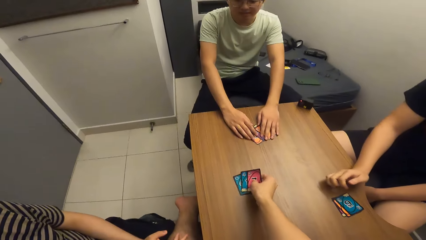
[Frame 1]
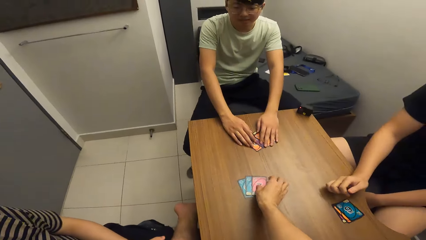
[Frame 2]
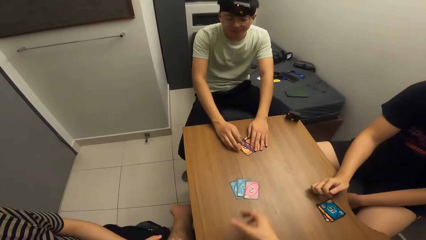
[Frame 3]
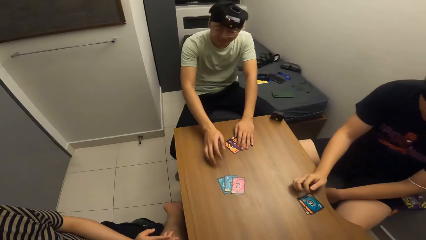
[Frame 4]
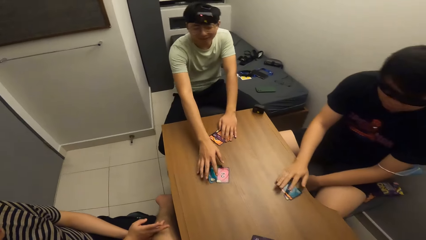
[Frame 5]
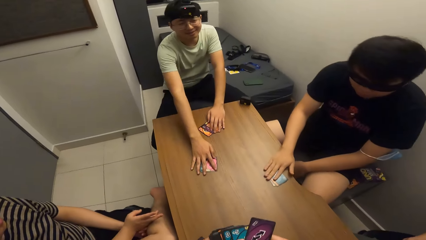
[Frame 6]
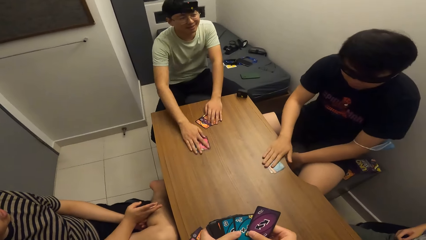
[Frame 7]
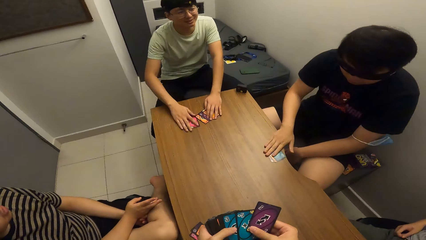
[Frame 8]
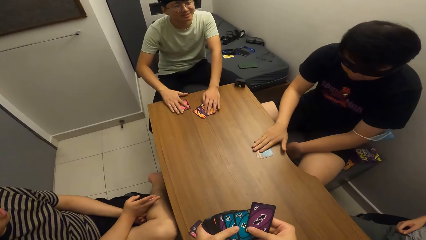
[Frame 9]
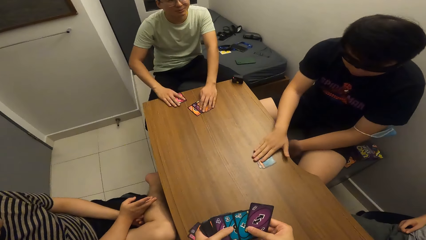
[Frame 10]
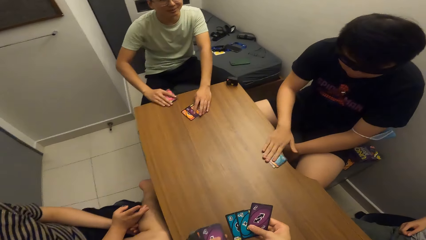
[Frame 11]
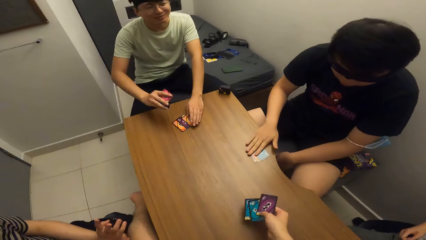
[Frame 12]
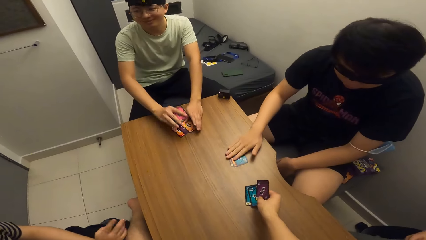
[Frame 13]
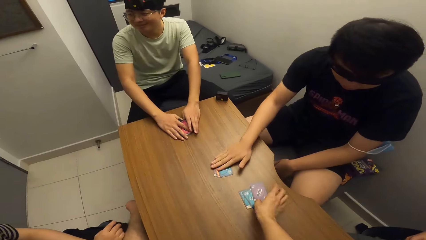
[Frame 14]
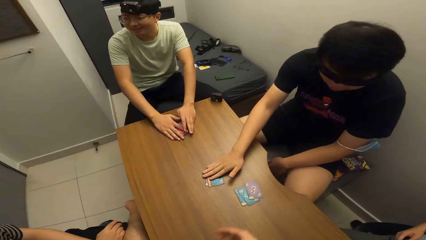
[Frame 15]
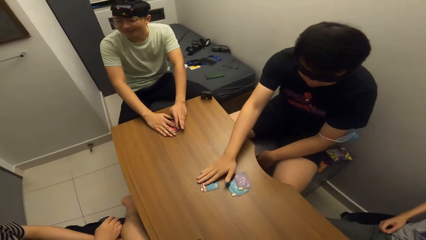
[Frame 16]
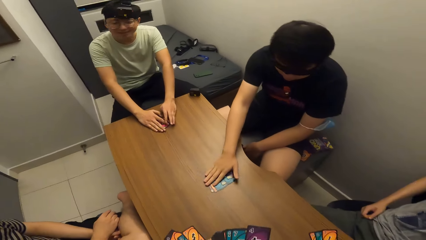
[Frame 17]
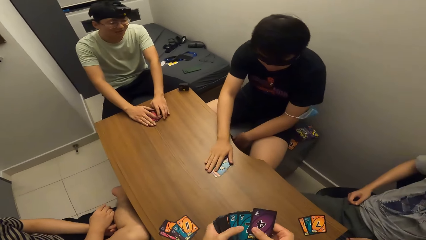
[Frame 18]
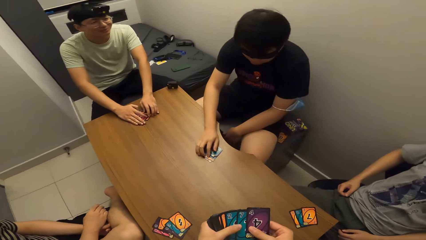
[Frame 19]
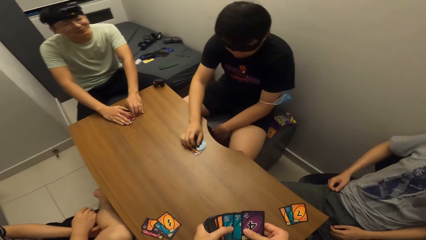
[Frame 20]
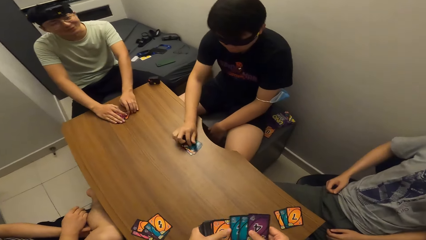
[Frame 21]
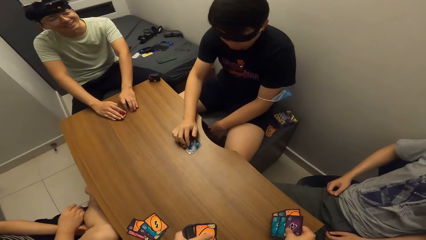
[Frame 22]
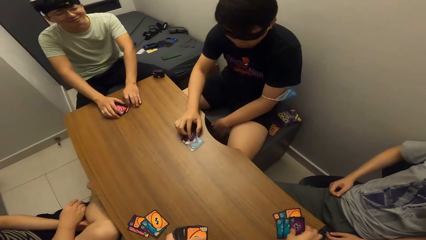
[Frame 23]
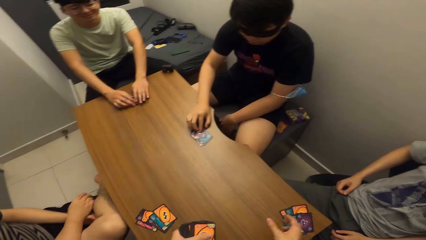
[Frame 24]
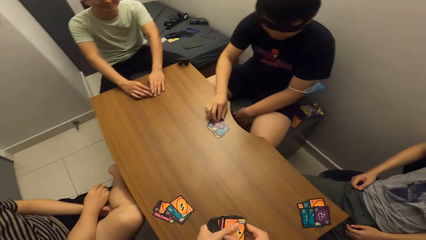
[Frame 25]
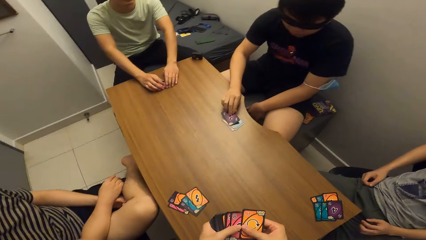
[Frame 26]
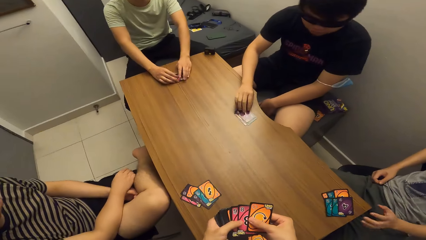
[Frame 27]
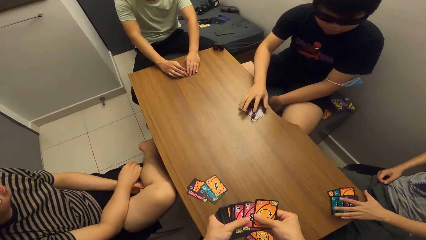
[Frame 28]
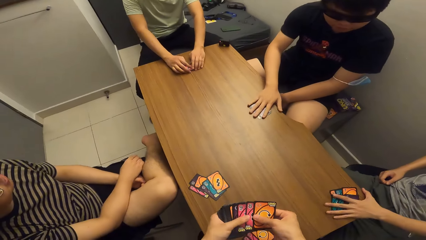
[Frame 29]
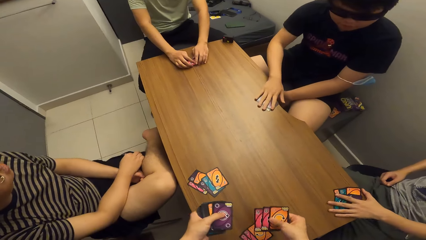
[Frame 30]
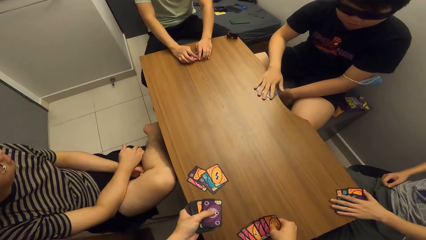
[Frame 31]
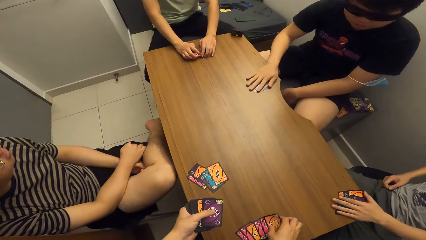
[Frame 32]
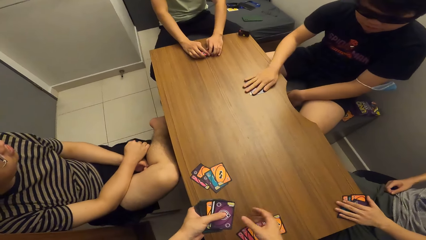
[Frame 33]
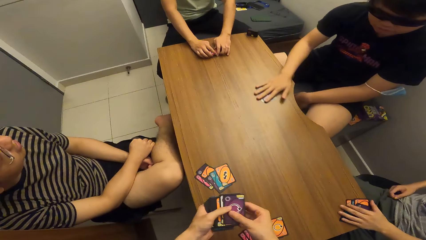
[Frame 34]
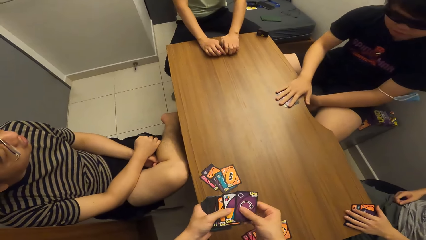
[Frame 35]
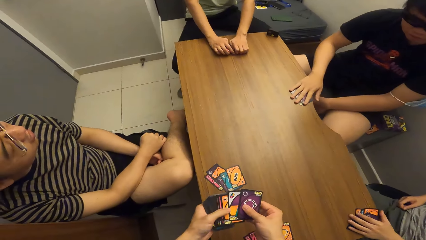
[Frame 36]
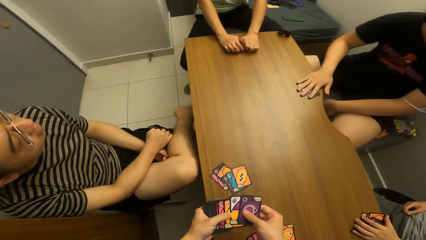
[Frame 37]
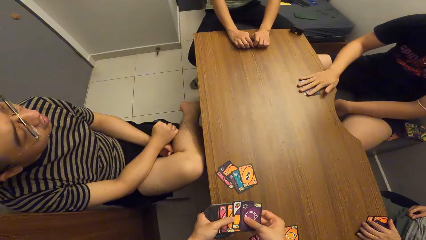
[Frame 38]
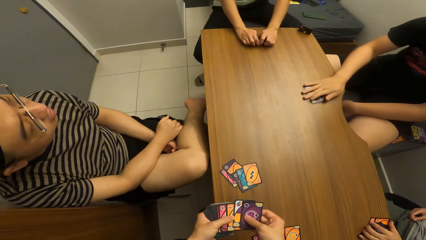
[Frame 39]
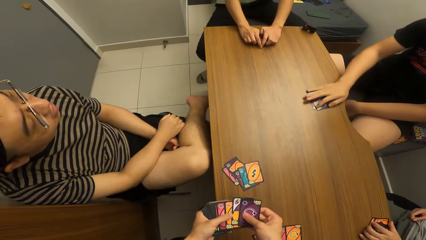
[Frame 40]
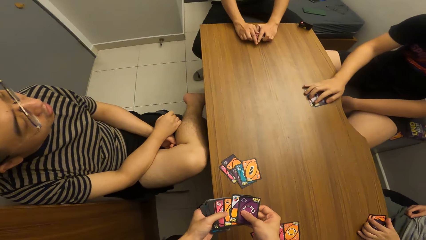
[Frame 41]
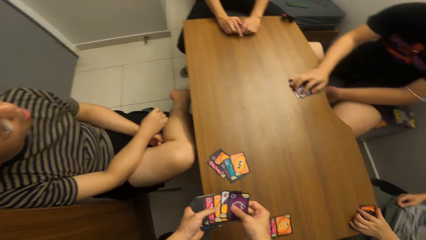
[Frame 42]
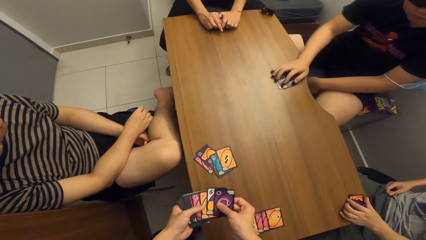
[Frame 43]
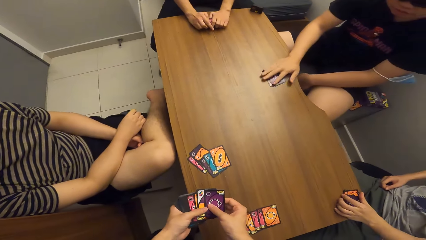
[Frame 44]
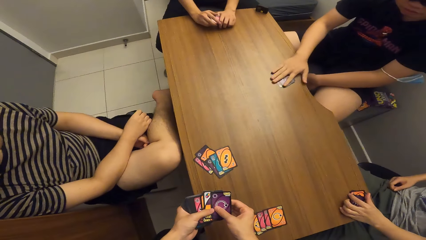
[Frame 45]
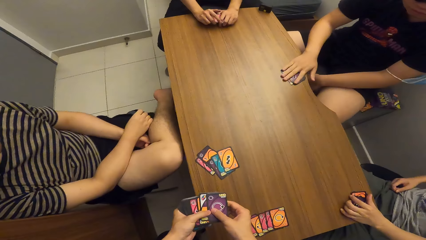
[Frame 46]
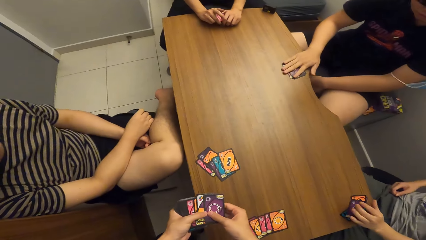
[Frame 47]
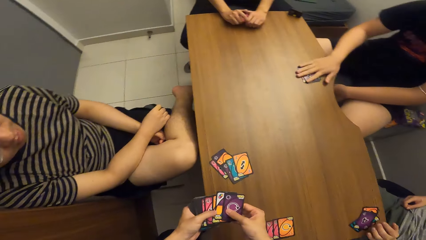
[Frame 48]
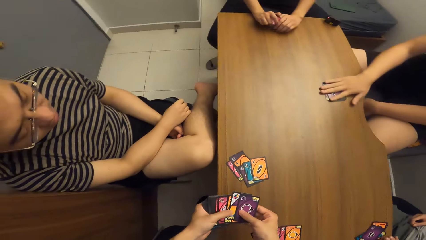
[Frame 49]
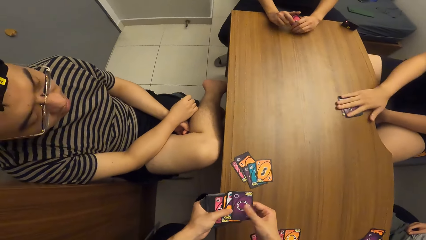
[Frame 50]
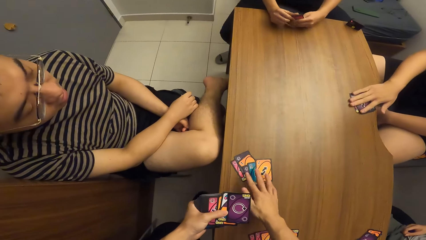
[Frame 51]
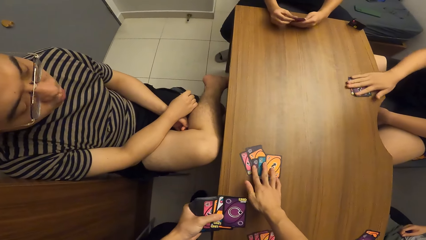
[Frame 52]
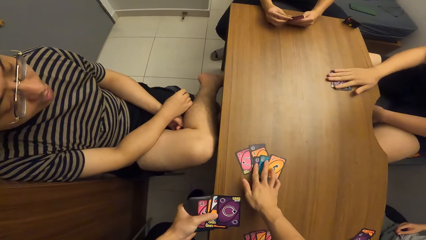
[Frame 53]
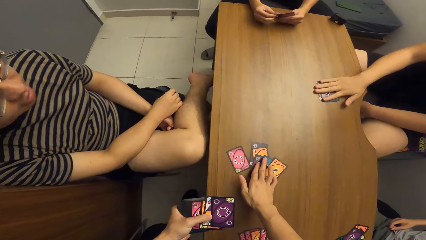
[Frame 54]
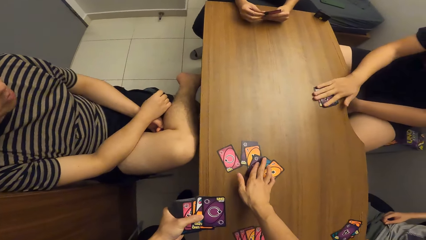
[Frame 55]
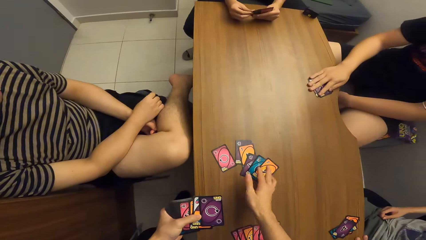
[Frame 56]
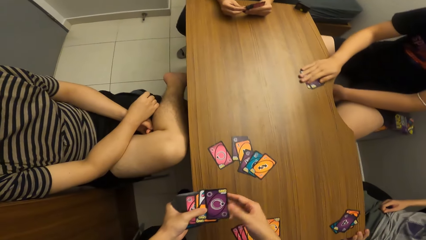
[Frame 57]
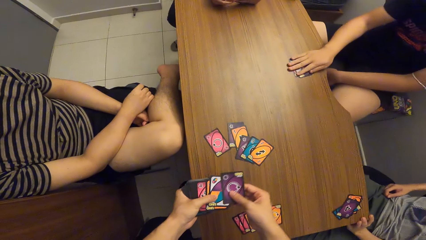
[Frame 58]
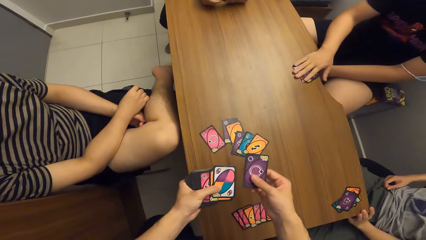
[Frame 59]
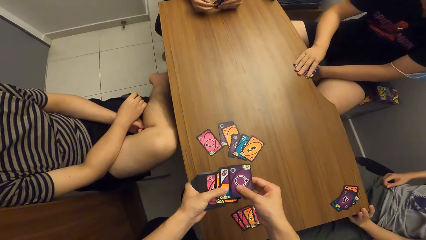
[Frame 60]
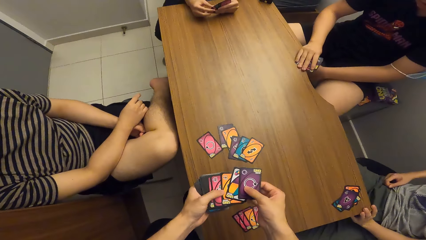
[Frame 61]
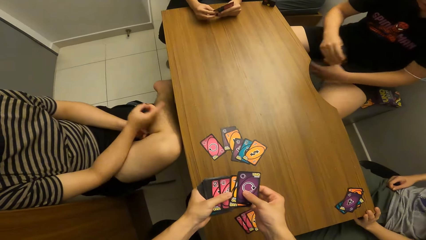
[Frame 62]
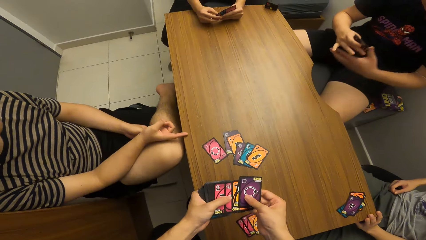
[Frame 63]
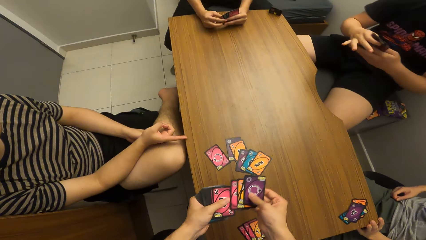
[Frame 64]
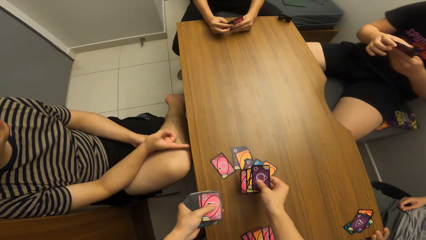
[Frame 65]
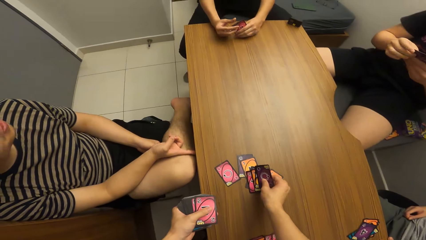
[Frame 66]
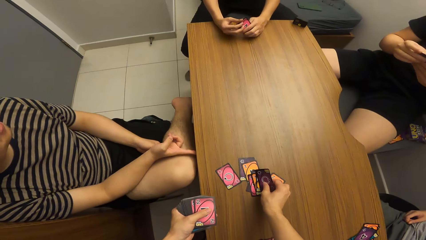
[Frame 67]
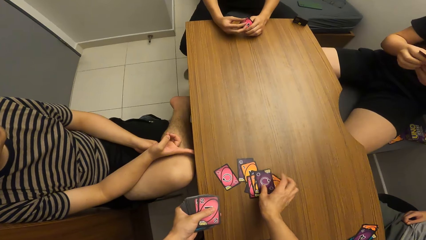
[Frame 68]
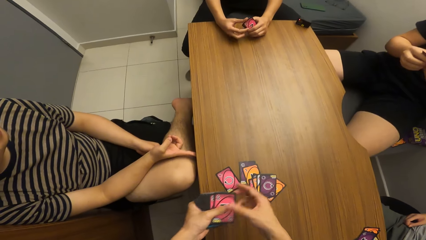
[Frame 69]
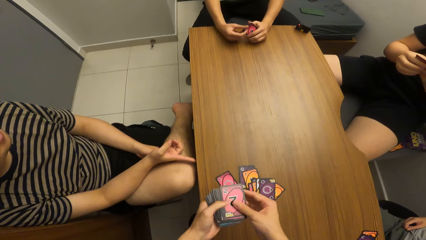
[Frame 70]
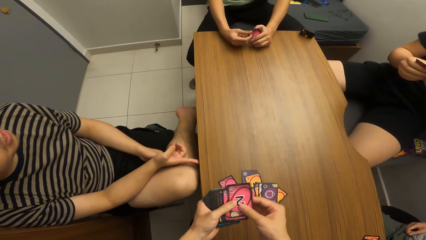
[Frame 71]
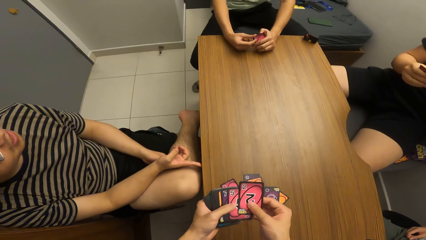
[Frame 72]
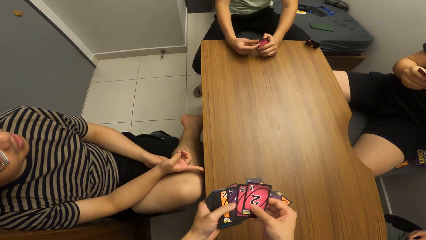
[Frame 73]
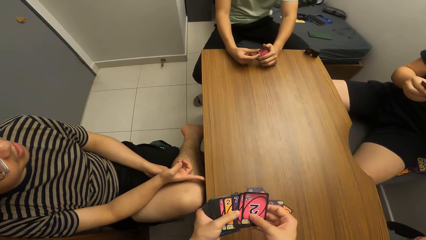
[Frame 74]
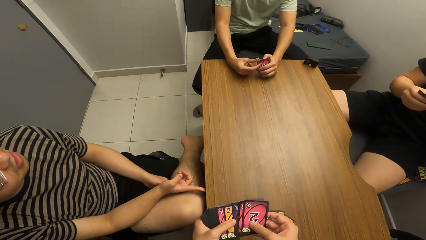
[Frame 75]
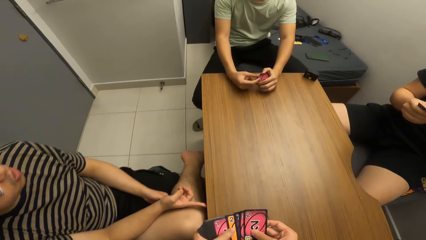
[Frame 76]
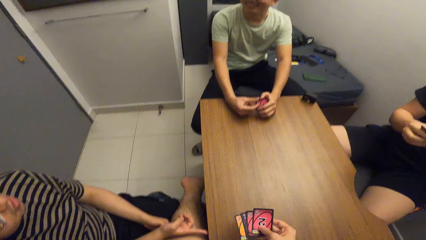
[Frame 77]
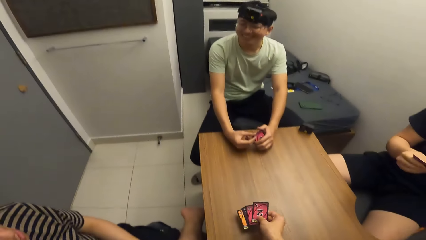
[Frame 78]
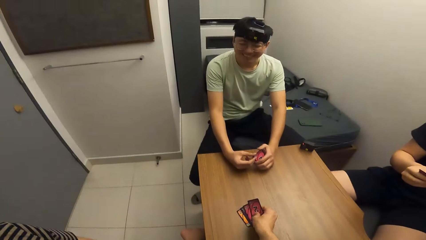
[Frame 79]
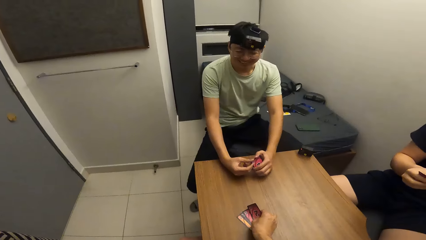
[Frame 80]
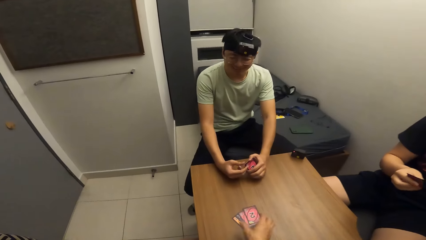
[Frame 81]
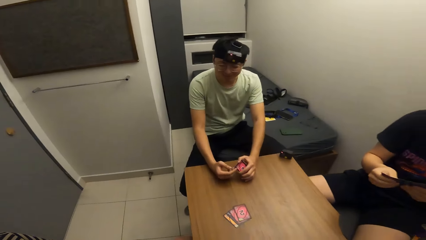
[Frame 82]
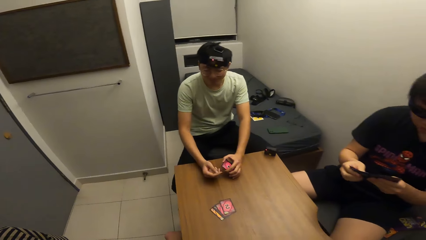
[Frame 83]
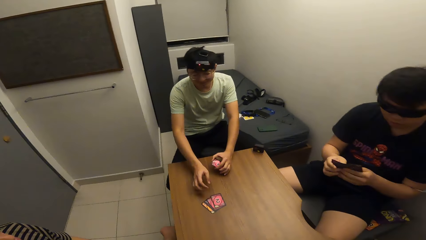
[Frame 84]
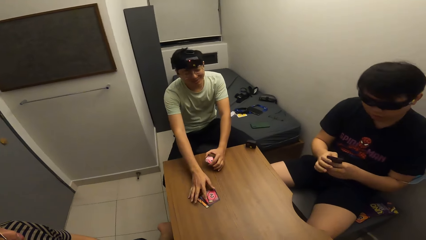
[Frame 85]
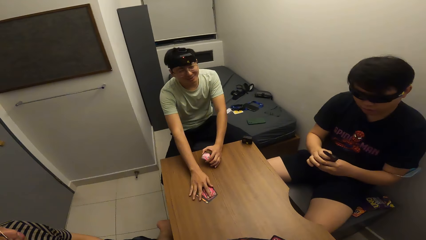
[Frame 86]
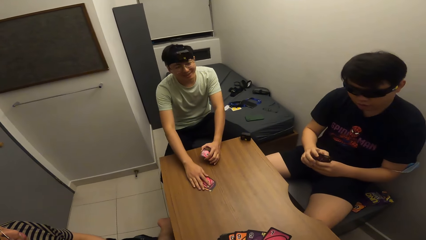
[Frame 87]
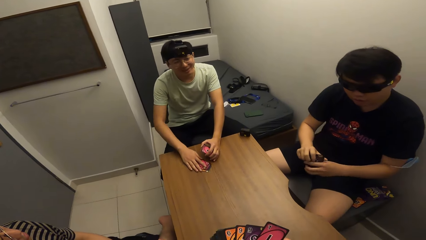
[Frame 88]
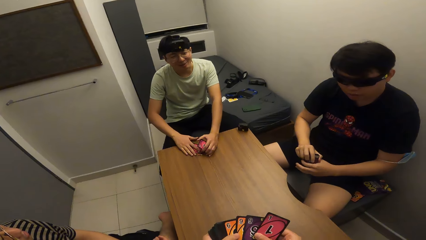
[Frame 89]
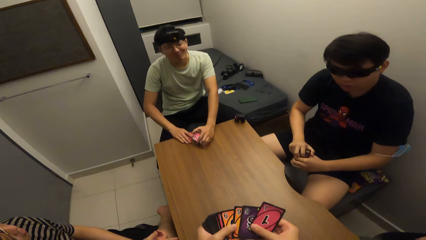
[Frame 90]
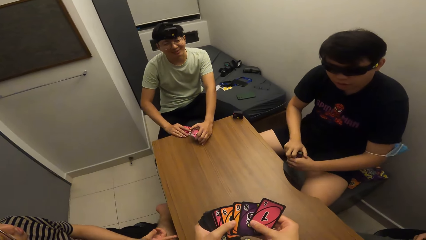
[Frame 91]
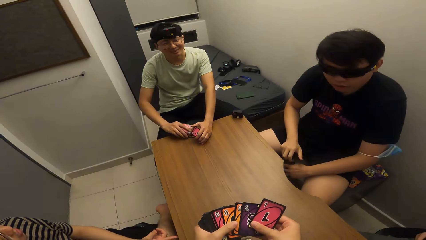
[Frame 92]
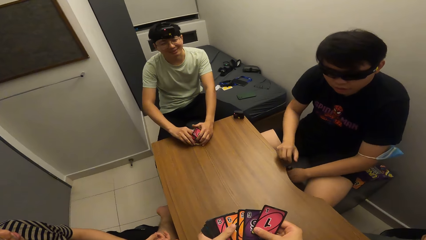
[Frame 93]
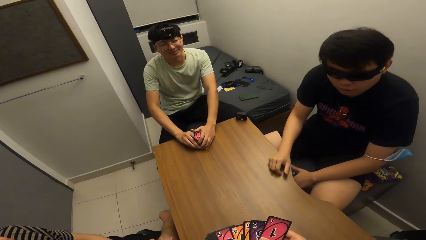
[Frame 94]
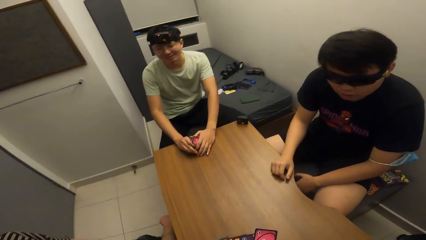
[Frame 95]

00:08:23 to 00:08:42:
The camera wearer shares the playing cards with his right hand. A man adjusts the playing cards on the table with his right hand and pulls cards. Another man rubs the playing cards on the table with his right hand and spins cards on the table. The camera wearer shares the playing cards with his right hand. He shares the playing cards with his right hand again. A third man adjusts the playing cards on the table with his right hand. The camera wearer shares the playing cards with his right hand. He moves the playing cards on the table with his right hand. He inspects cards on the table. He shares the playing cards with his right hand. He shares the playing cards with his right hand again. He puts four cards for each player. The first man picks up the playing cards on the table with his right hand.
